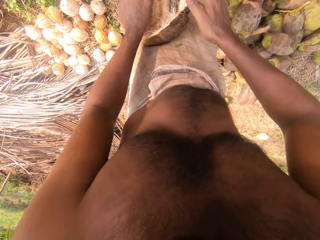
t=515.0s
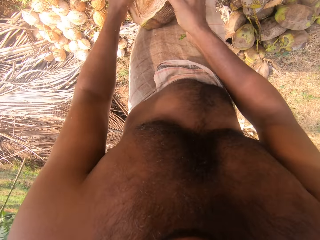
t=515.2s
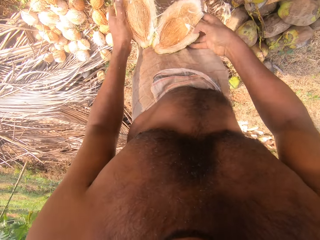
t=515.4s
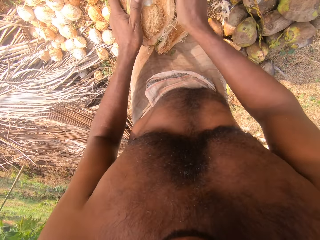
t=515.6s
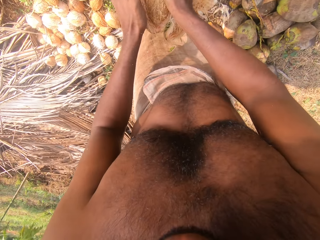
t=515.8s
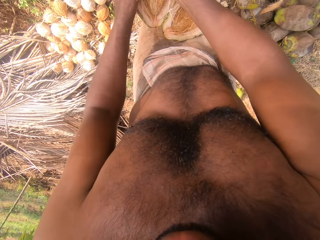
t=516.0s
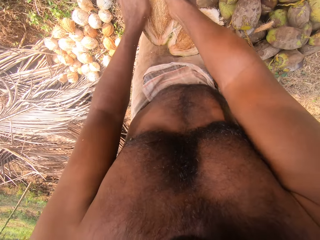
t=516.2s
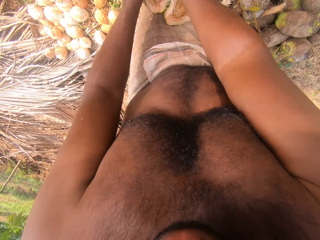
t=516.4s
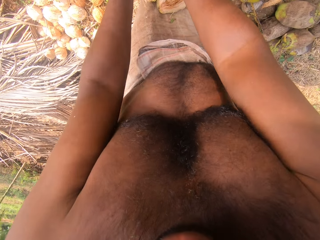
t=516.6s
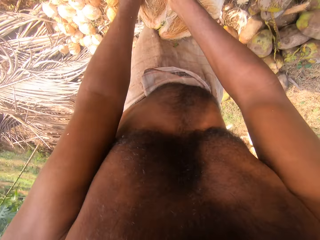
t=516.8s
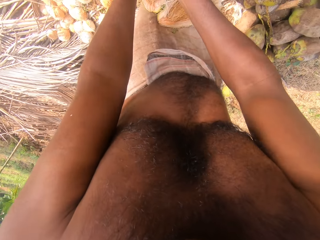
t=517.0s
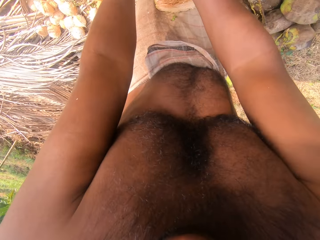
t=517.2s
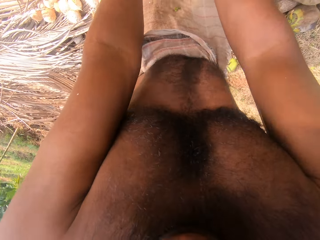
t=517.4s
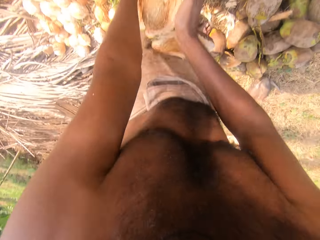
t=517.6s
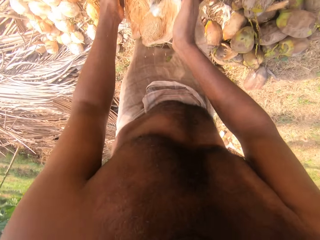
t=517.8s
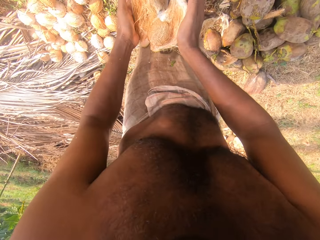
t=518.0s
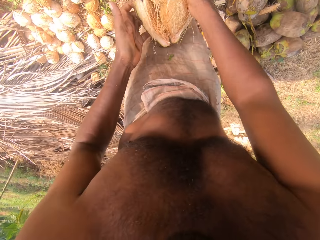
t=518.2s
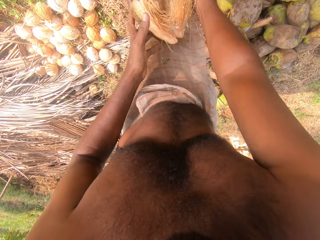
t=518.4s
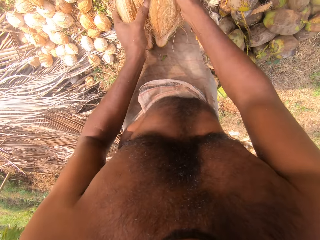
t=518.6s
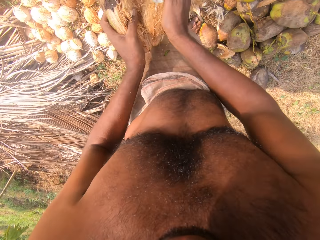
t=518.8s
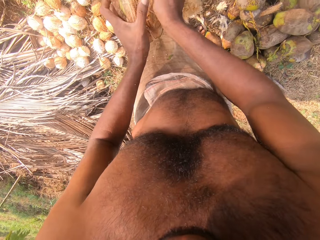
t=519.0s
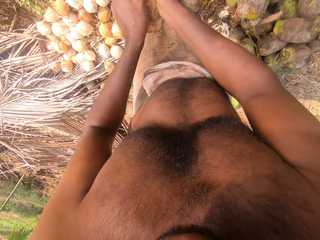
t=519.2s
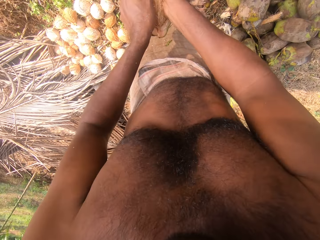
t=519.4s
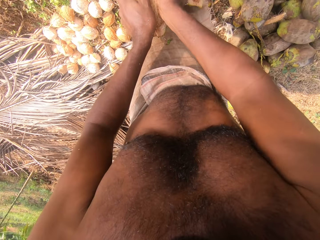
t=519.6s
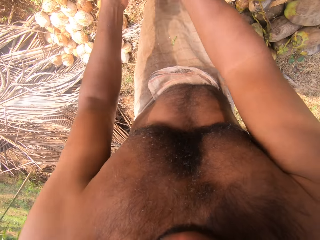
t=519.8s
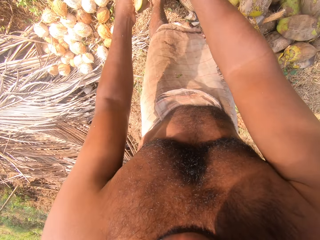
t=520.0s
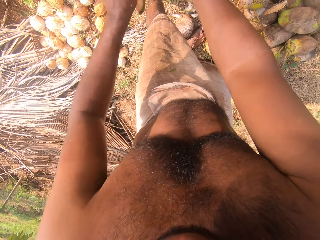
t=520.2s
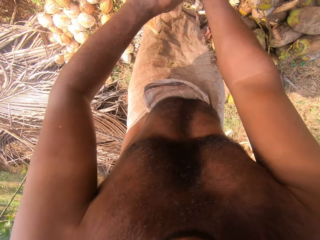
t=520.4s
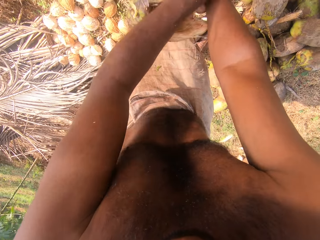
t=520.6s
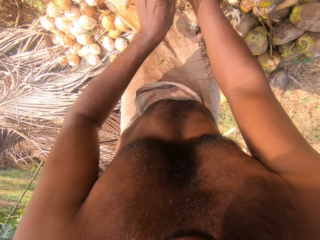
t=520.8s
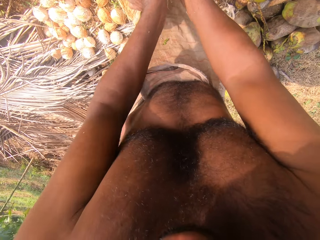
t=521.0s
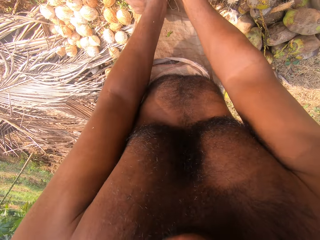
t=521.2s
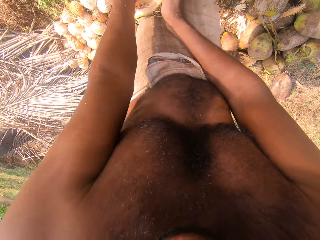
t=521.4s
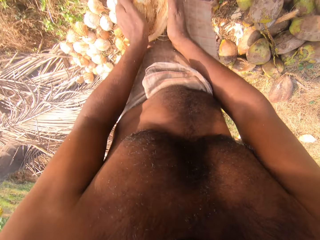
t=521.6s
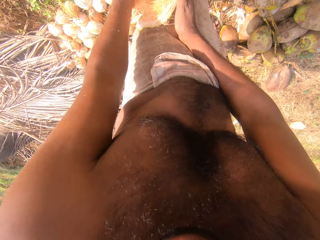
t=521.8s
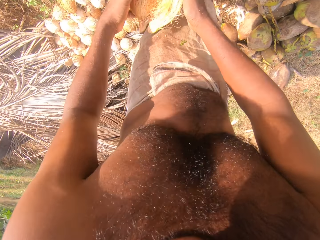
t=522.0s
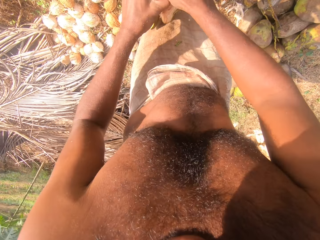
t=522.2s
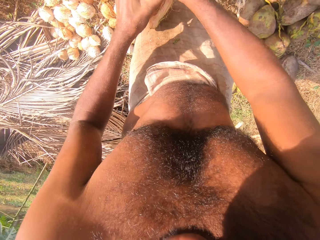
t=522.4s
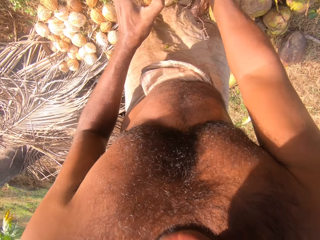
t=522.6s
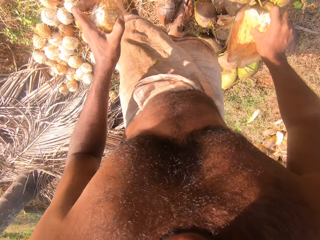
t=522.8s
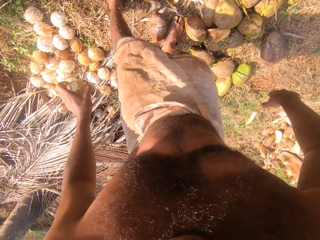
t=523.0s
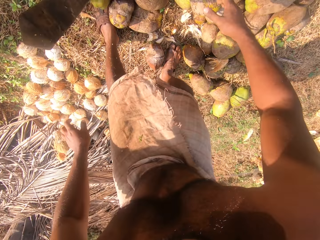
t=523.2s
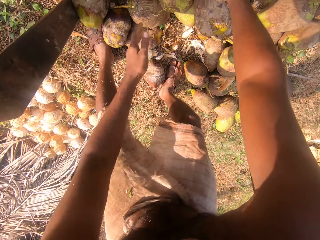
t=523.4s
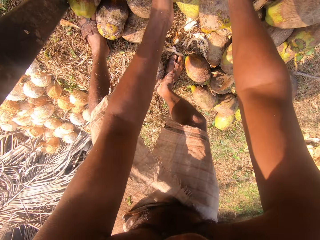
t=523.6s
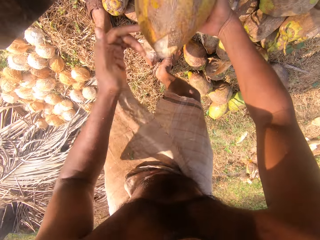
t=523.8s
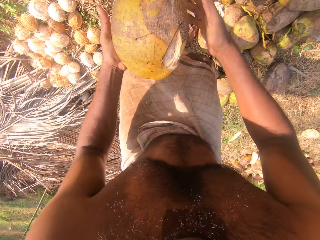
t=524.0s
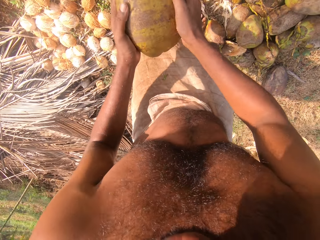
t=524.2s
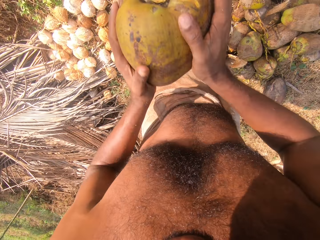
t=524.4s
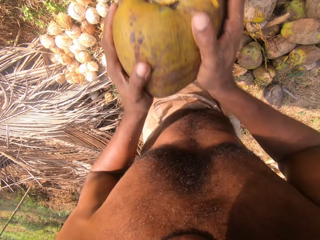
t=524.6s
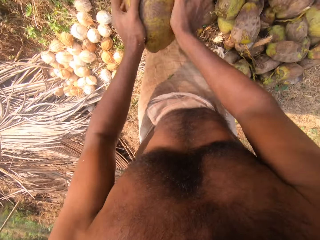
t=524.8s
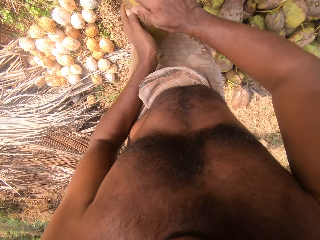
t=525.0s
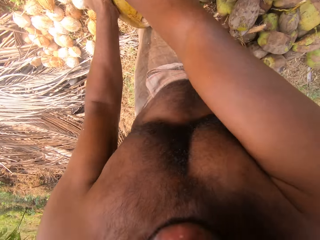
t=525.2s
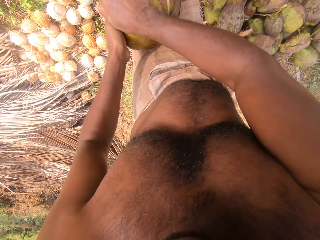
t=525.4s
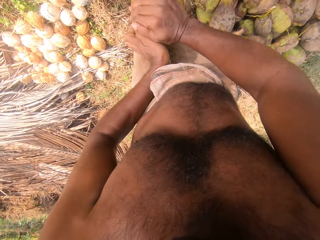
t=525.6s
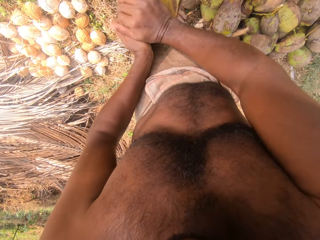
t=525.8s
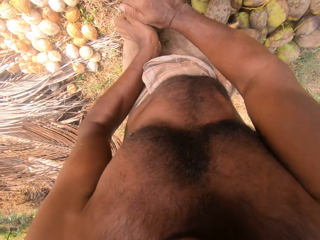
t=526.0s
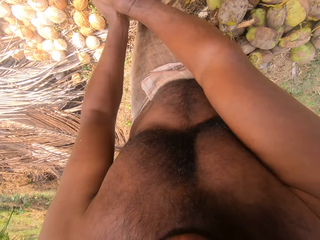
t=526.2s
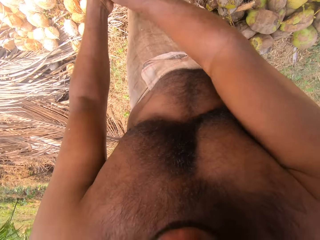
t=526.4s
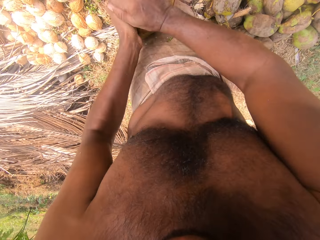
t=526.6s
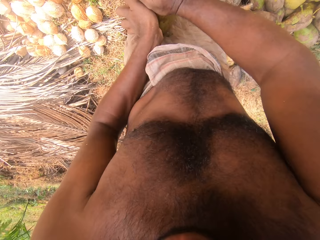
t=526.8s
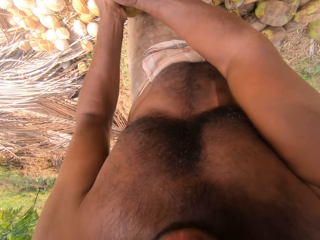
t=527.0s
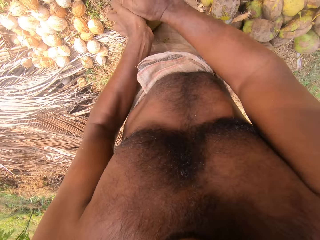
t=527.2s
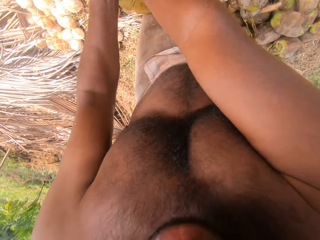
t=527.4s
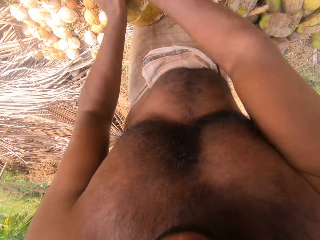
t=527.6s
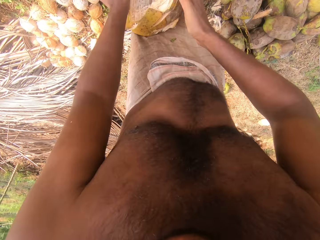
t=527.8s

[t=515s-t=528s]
The camera wearer removes the coconut from the coconut husk in his right hand with his left hand. He drops the coconut husk in his right hand on the ground. He drops the coconut in his left hand on the ground. He takes a coconut from the ground with his hands. He hits the coconut in his hands on the knife on the ground. He separates the coconut from the coconut husk on the knife on the ground with his hands.

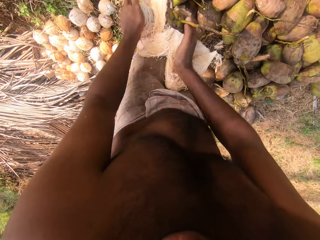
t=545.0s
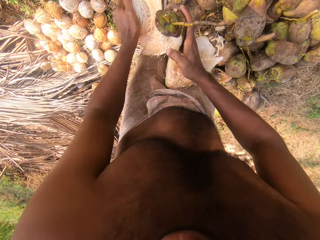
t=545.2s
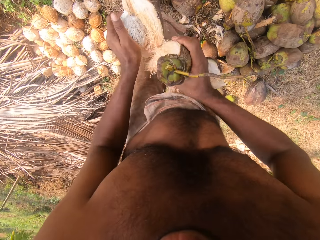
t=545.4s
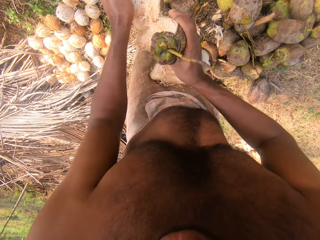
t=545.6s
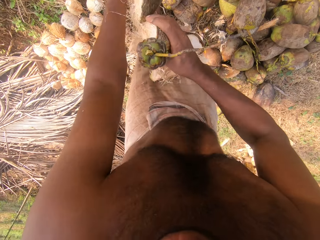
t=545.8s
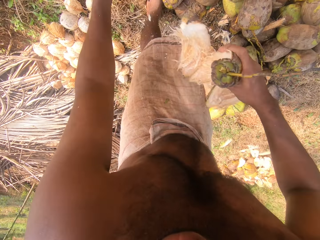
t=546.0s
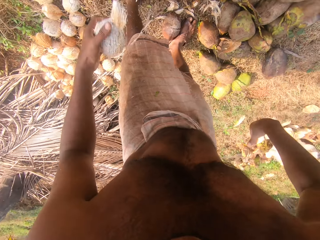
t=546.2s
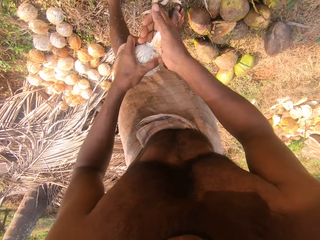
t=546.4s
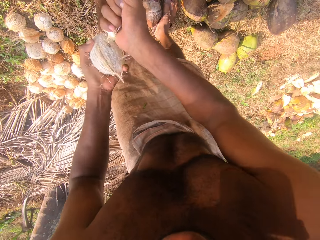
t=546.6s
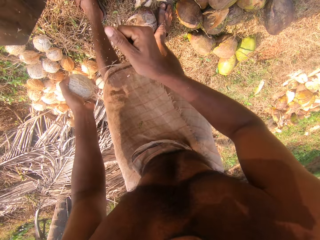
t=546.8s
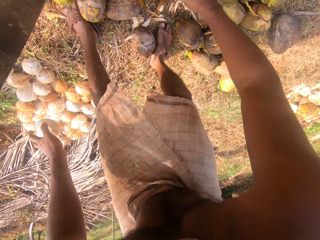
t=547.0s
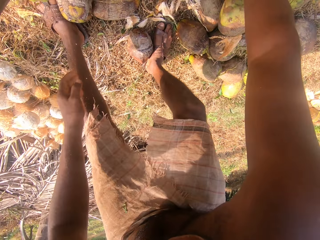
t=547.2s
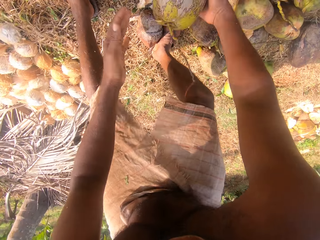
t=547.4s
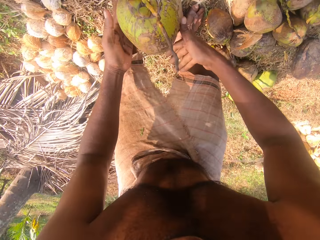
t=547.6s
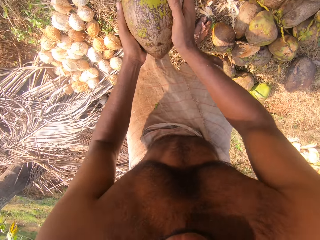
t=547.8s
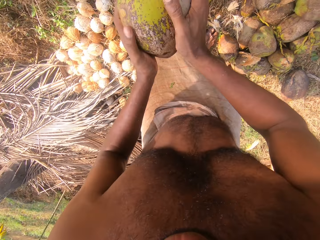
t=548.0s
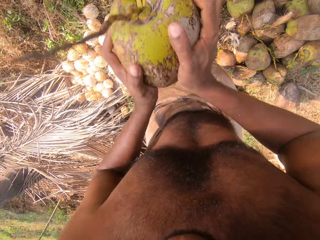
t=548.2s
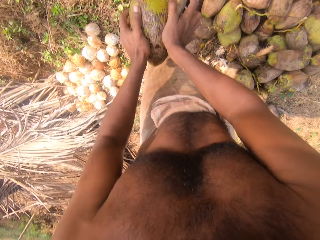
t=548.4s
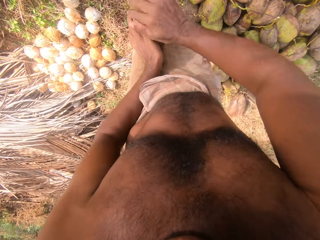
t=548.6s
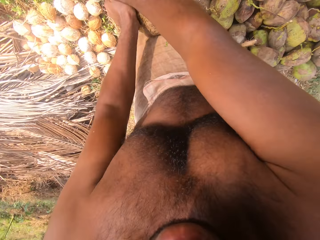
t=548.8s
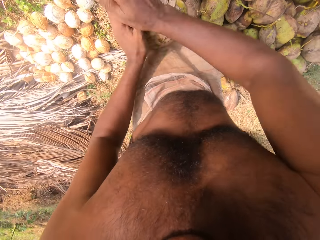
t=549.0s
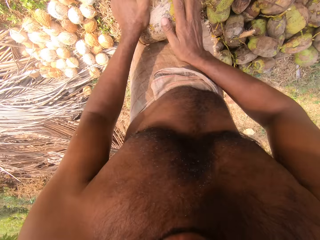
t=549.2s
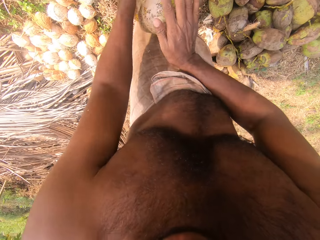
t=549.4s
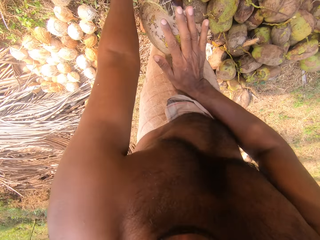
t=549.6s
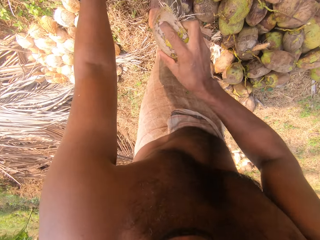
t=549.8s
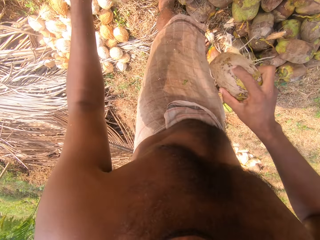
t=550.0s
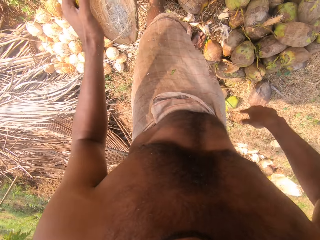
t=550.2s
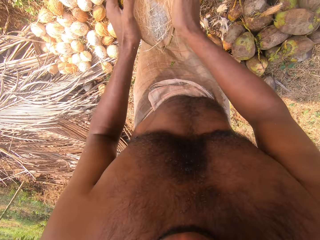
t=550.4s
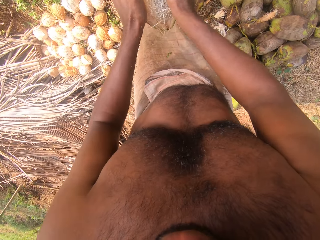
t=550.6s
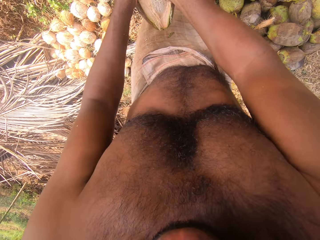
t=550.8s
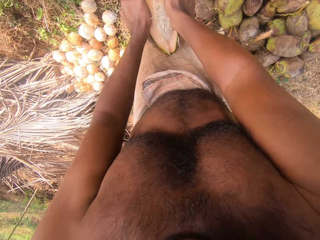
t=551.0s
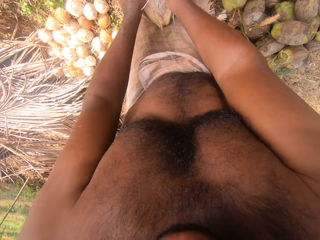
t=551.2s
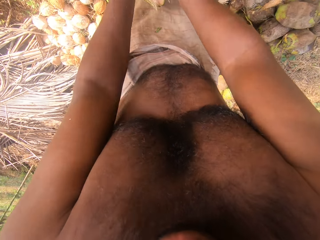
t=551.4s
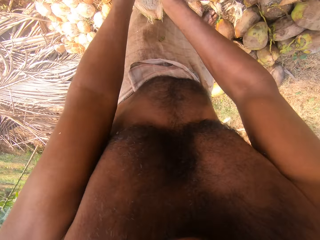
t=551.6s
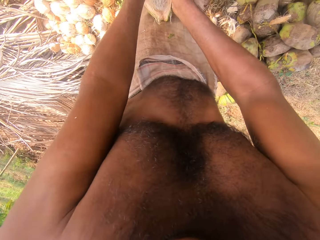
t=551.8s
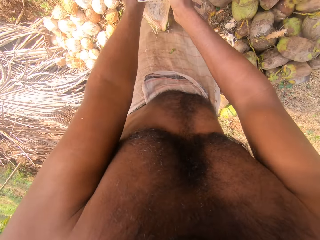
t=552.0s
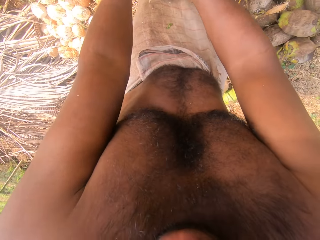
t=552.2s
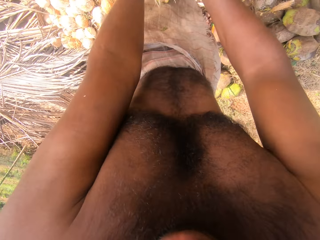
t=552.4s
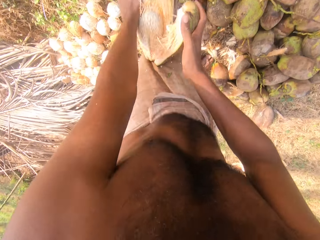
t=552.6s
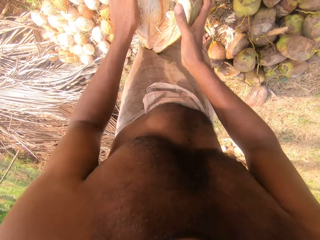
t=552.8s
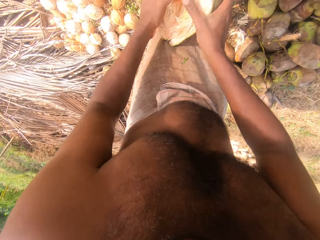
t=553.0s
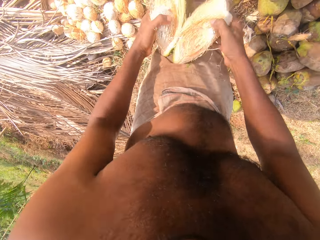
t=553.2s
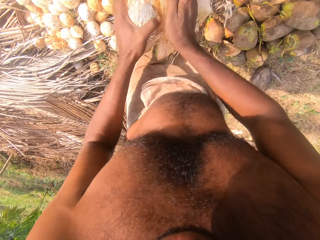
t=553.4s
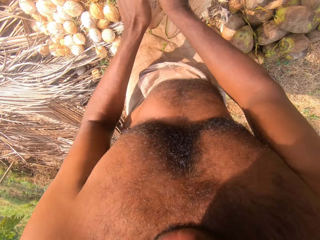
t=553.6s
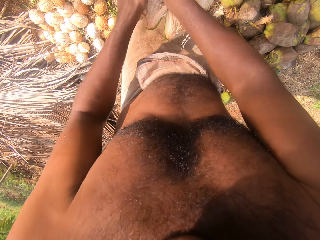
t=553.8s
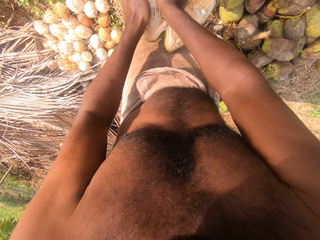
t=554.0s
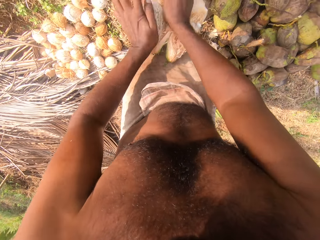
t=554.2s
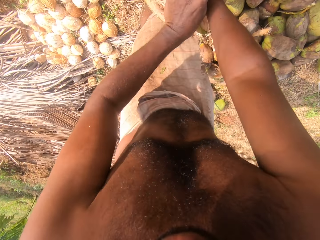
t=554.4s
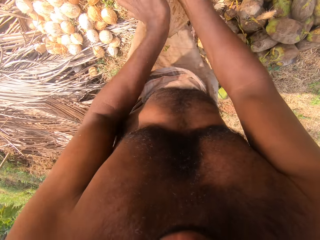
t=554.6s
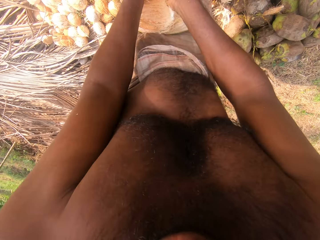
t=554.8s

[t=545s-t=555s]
The camera wearer removes the coconut from the coconut husk in his right hand with his left hand. He drops the coconut husk in his right hand on the ground. He removes fibre from the coconut in his left hand with his right hand. He drops the coconut in his left hand on the ground. He drops the fibre in his right hand on the ground. He takes a coconut from the ground with his right hand. He holds the coconut with both hands. He hits the coconut in his hands on the knife on the ground. He separates the coconut from the coconut husk on the knife on the ground with his hands. He removes the coconut husk from the coconut in his left hand with his right hand. He drops the coconut husk in his right hand on the ground. He separates the coconut from the coconut husk on the knife on the ground with his hands.
